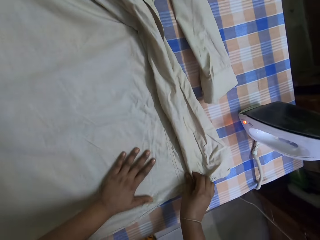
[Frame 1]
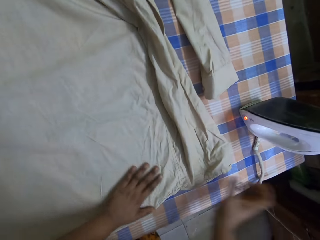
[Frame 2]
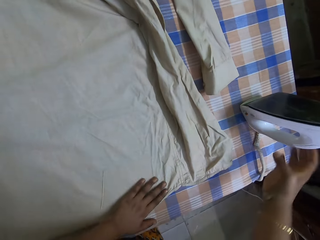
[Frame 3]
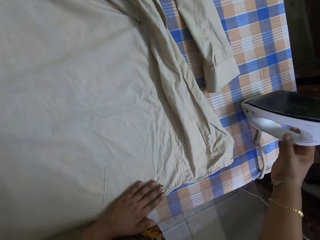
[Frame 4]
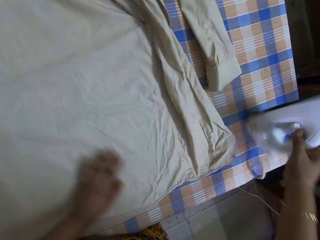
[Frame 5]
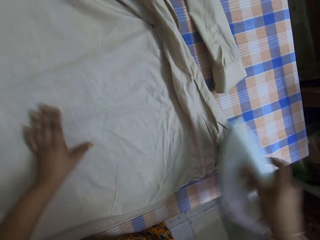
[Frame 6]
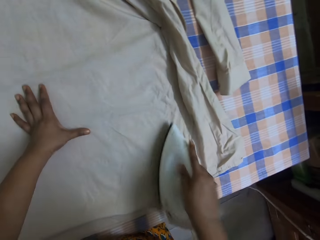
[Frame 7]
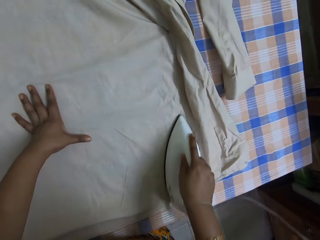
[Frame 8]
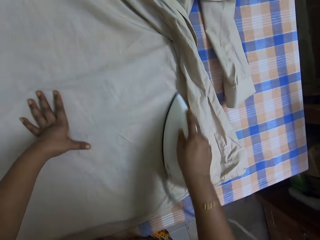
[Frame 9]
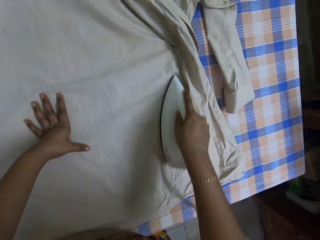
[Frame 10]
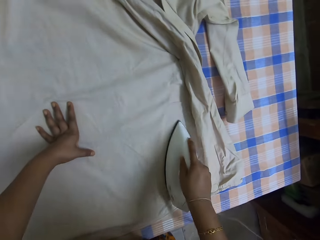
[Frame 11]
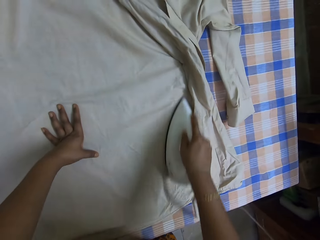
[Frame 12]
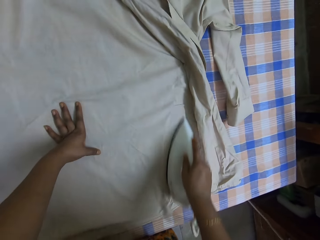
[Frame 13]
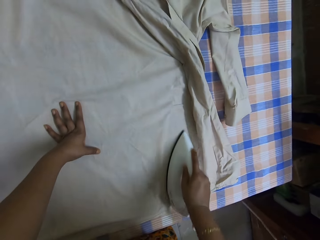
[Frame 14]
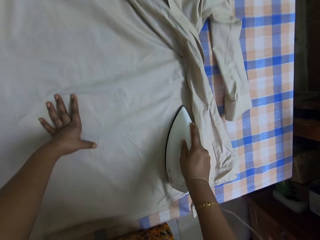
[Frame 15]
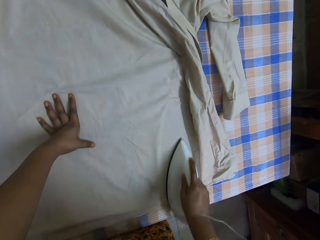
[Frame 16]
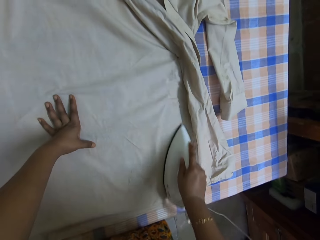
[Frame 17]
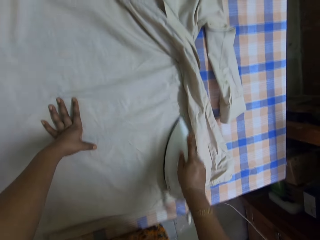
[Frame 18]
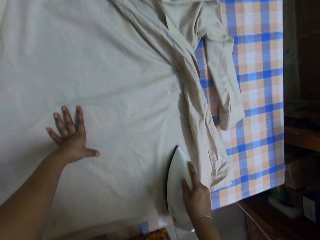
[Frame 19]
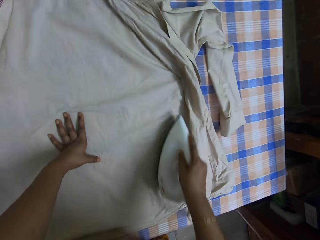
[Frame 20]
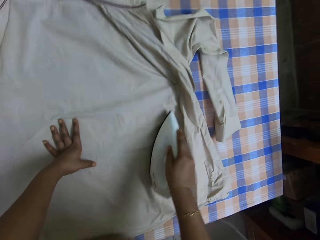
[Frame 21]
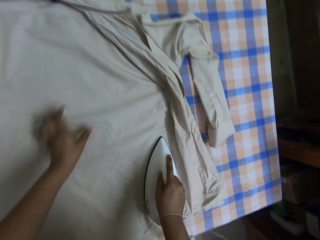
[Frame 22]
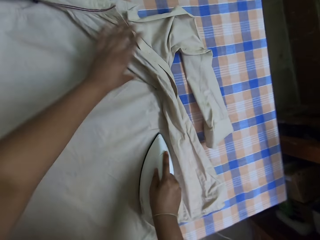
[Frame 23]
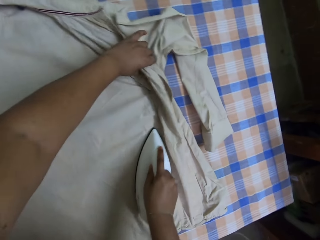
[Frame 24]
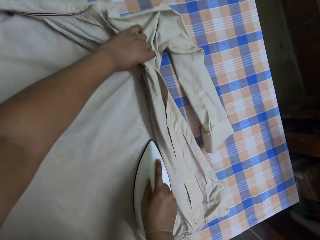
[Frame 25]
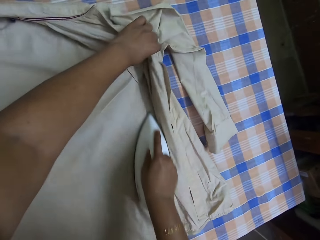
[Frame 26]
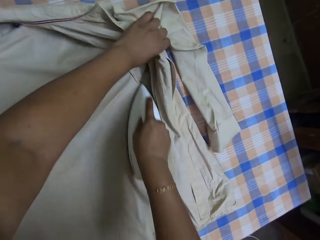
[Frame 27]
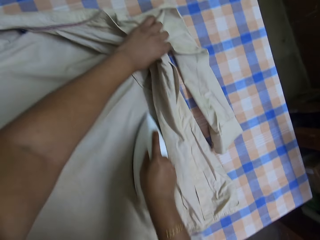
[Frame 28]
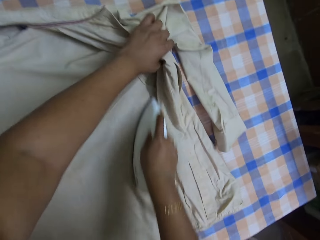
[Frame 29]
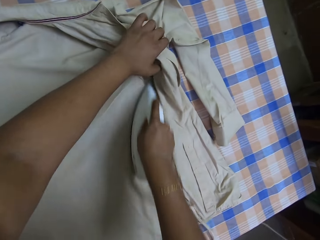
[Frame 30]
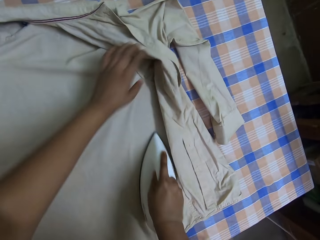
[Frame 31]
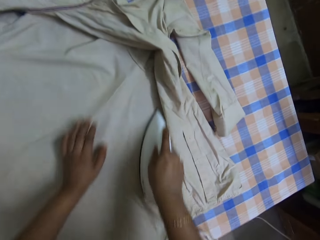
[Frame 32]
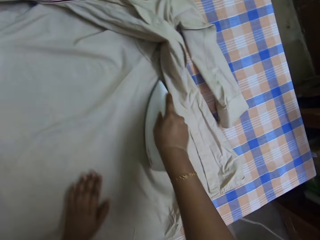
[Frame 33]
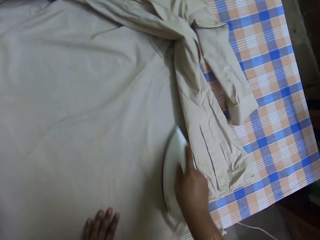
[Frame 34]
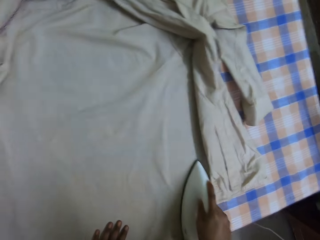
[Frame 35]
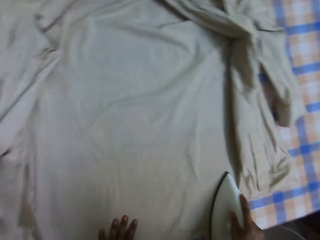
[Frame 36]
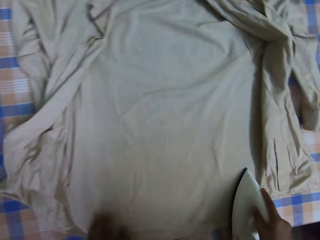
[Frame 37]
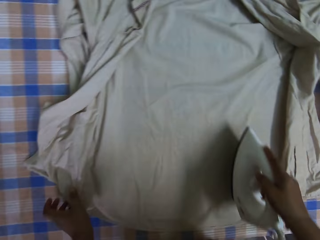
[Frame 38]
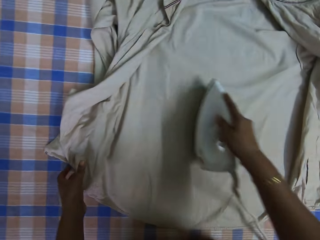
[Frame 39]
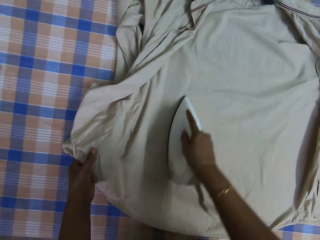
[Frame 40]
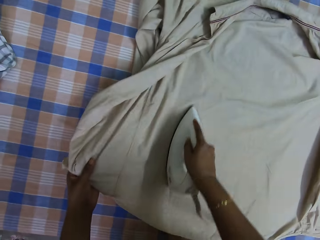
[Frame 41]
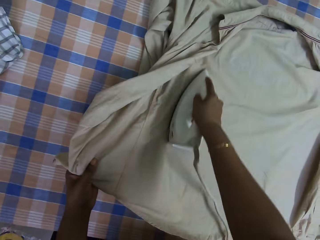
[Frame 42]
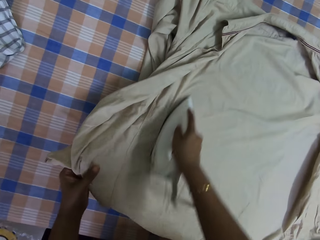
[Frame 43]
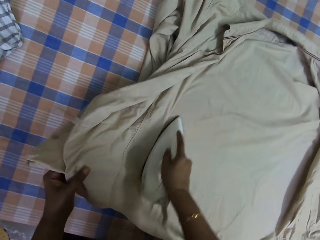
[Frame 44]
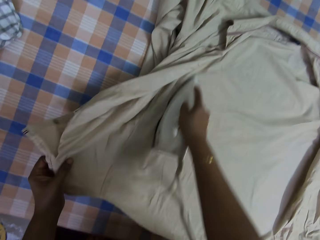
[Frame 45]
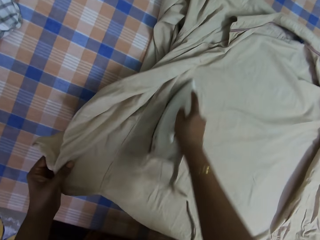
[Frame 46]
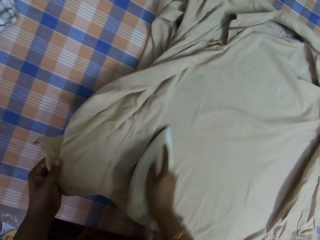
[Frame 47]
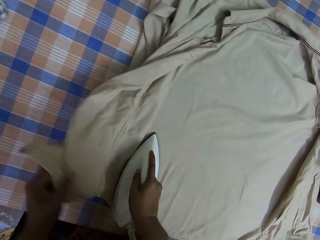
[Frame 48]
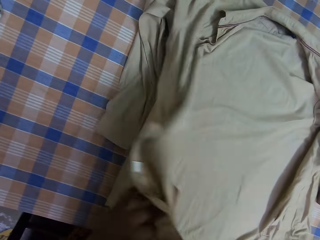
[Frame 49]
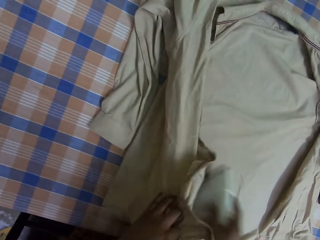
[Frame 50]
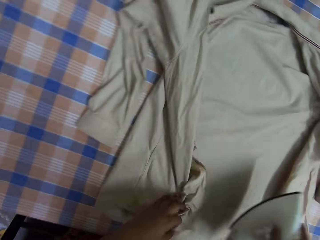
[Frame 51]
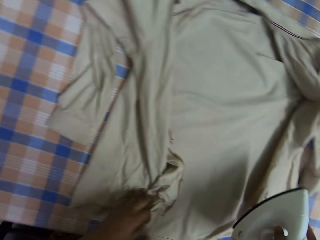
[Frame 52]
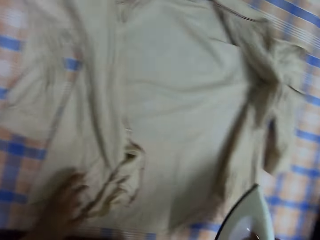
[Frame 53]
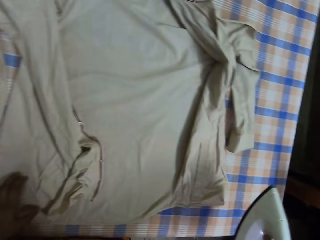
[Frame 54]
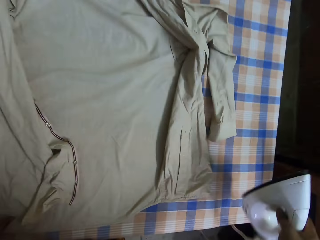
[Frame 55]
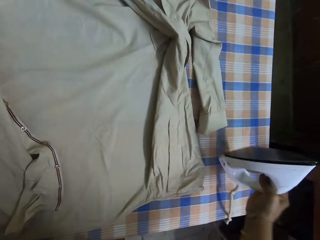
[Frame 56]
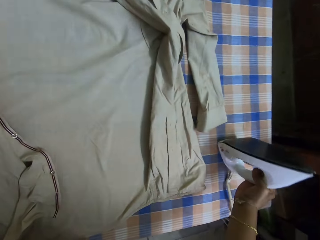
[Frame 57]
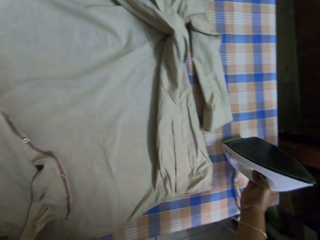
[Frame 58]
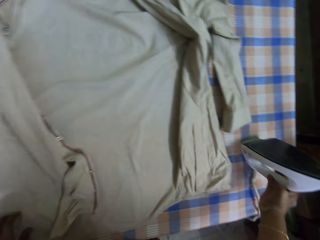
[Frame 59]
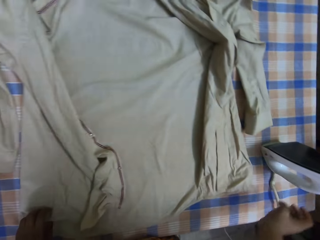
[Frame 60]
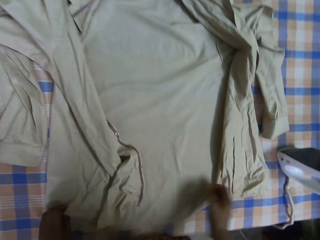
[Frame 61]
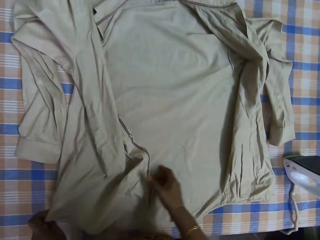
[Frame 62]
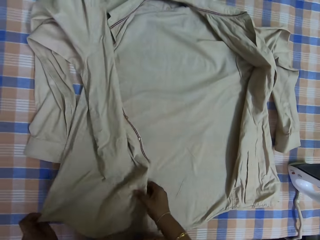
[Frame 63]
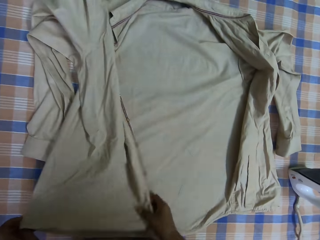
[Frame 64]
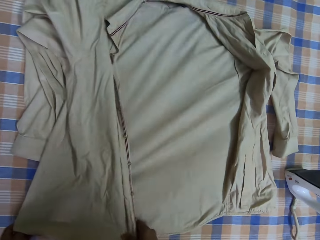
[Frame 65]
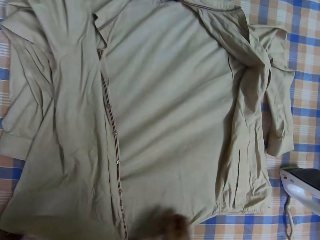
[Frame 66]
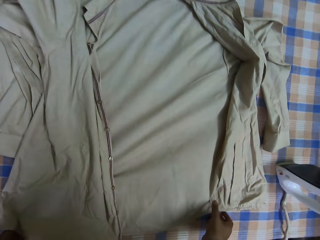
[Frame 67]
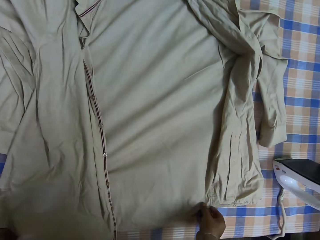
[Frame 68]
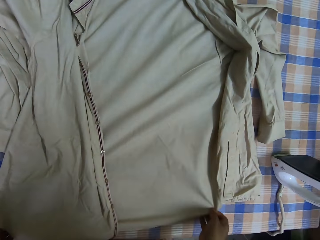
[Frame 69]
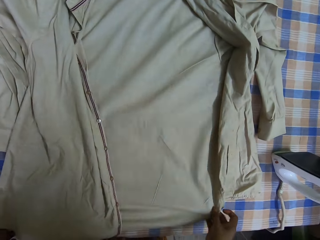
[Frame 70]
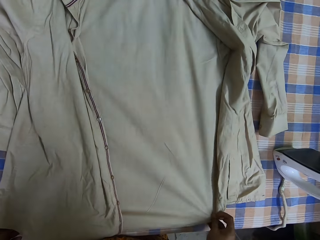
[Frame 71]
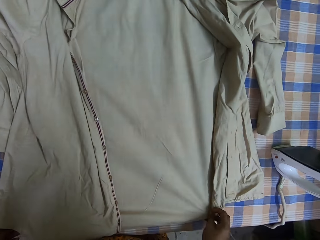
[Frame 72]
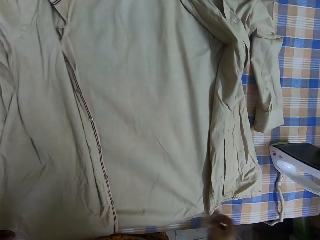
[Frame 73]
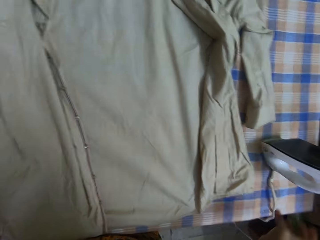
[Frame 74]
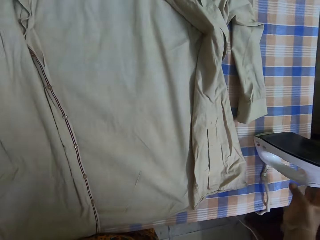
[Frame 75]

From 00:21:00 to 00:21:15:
The camera wearer picks up the iron box on top of the table. They iron the shirt or cloth with the iron box. They iron the cloth, adjust the cloth, iron the cloth and adjust the cloth. They adjust the cloth again. They put the iron box on the ironing table. They adjust the cloth. They touch the shirt on top of the table.

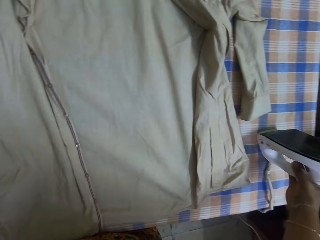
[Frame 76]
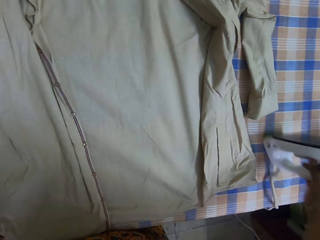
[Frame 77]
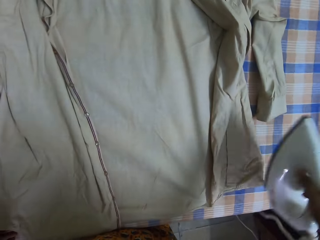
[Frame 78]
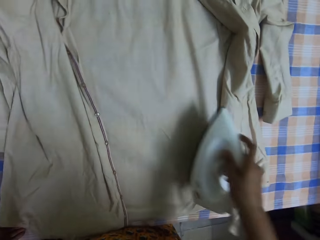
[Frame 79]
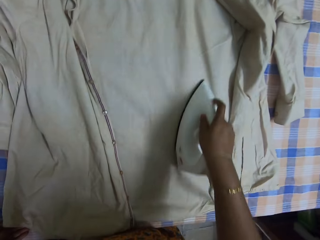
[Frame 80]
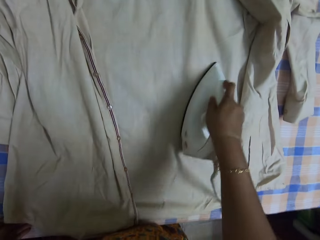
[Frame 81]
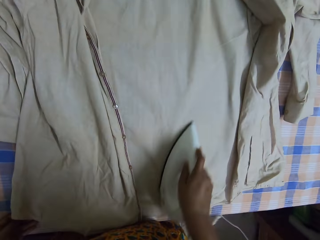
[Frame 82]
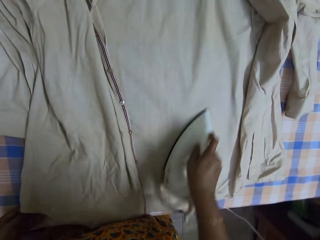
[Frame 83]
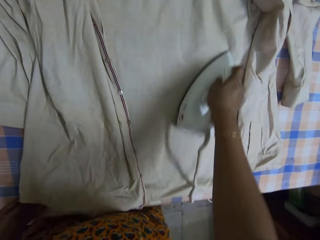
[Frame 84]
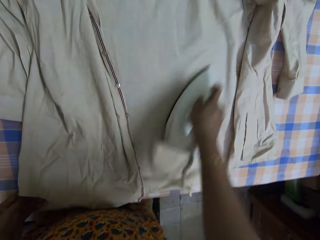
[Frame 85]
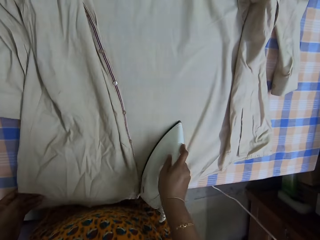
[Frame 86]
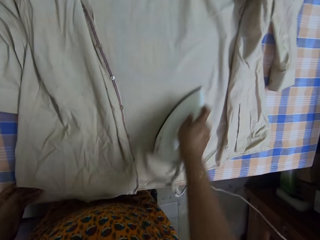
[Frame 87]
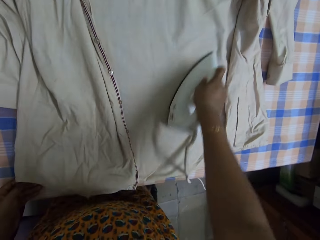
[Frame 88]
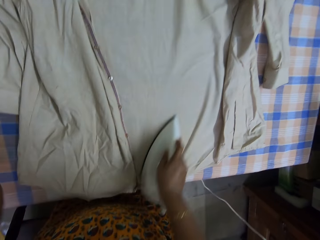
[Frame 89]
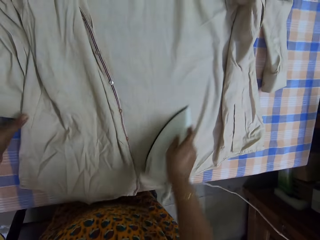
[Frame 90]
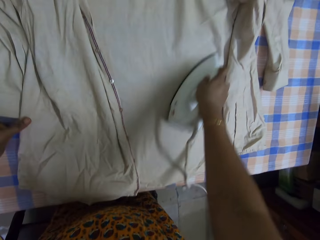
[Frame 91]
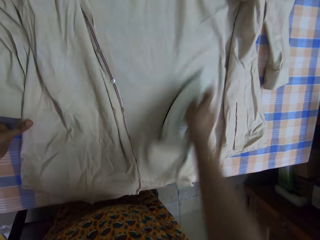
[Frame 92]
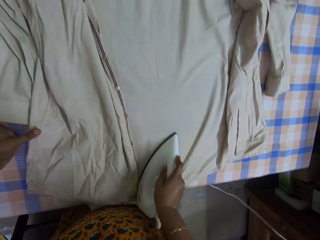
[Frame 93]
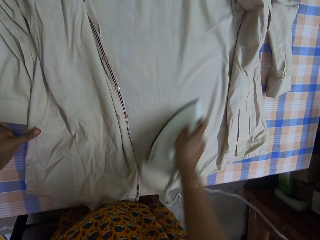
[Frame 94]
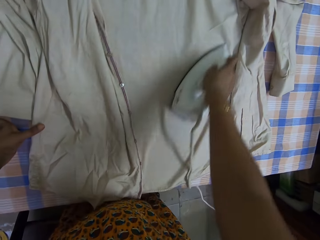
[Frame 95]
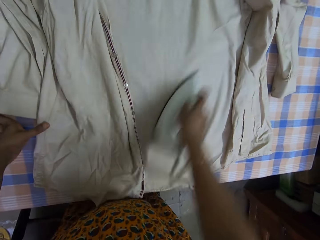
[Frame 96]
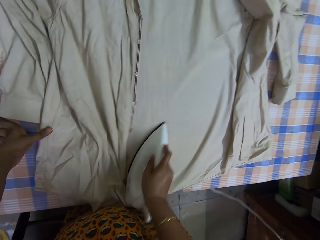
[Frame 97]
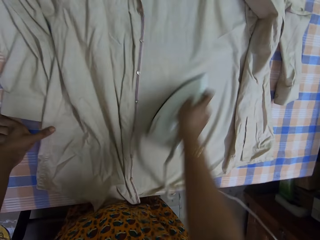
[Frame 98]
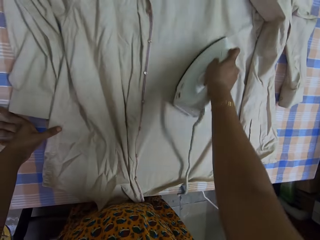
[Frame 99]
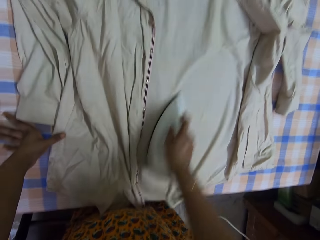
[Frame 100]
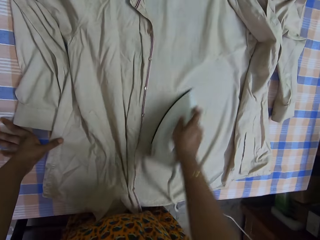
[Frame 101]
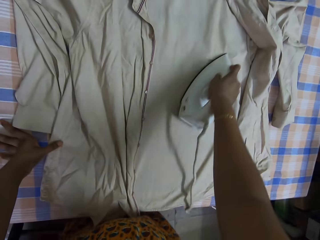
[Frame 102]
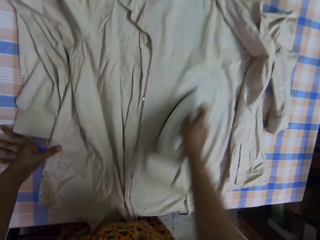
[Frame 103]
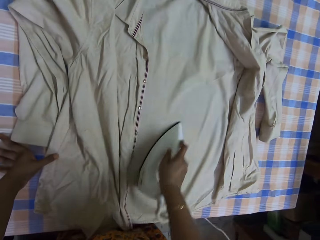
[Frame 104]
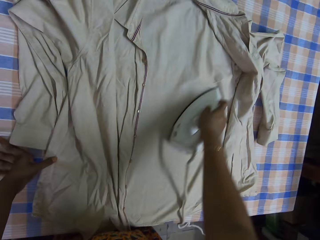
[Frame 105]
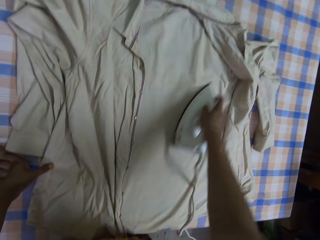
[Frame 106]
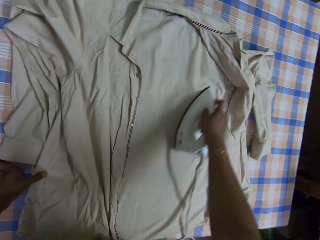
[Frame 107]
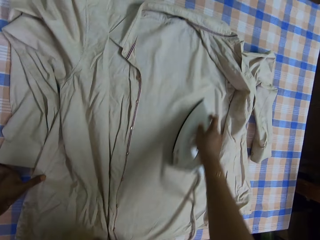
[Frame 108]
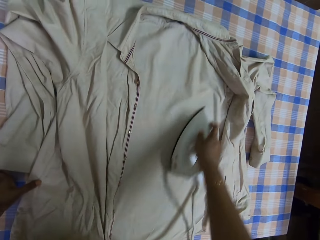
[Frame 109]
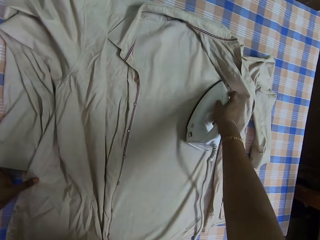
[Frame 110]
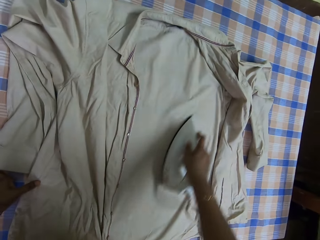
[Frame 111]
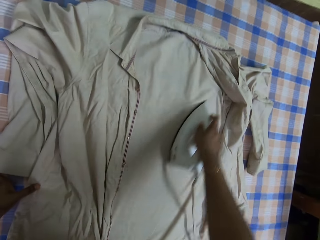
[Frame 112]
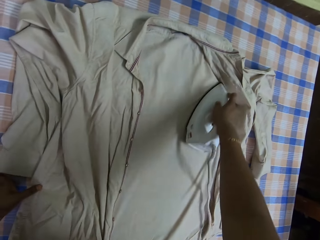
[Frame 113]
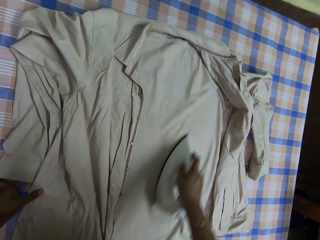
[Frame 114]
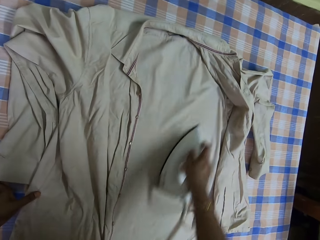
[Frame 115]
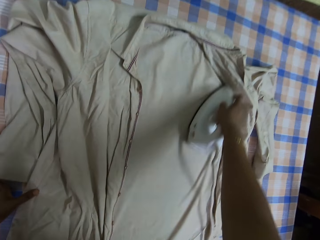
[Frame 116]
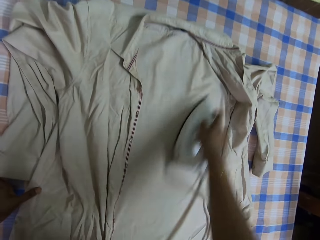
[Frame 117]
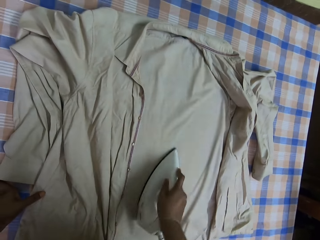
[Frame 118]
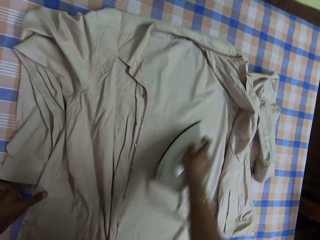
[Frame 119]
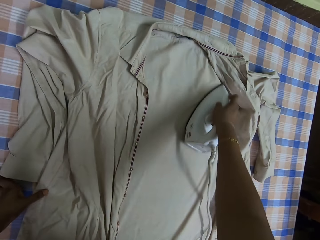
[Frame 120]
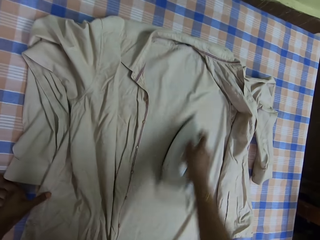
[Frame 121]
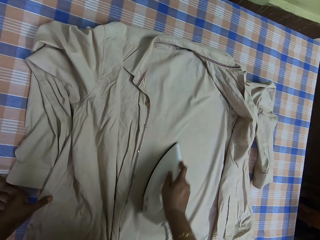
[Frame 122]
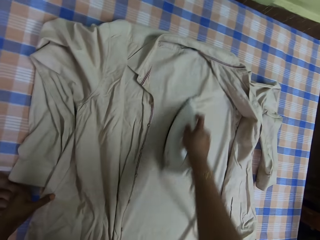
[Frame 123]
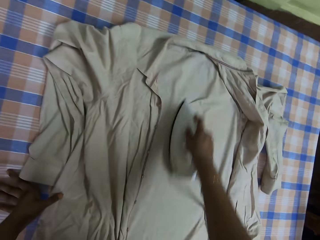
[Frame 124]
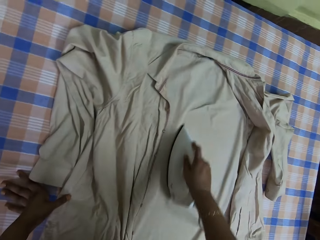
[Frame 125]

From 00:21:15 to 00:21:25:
The camera wearer picks up the iron box on top of the table. They pick up the cloth. They iron the shirt with the iron box.
